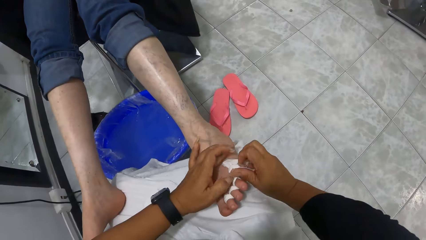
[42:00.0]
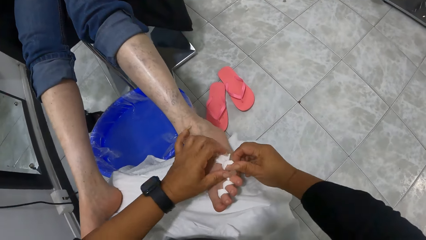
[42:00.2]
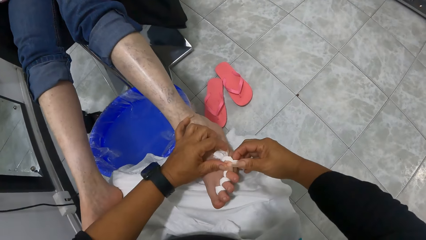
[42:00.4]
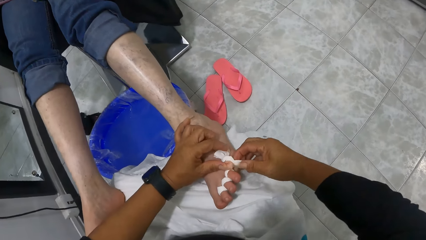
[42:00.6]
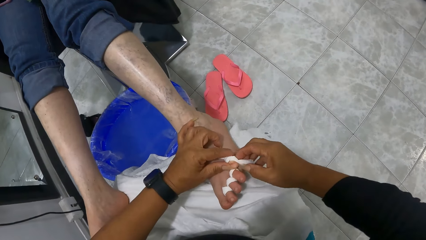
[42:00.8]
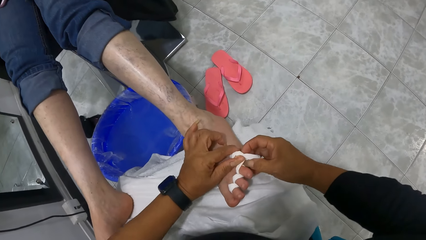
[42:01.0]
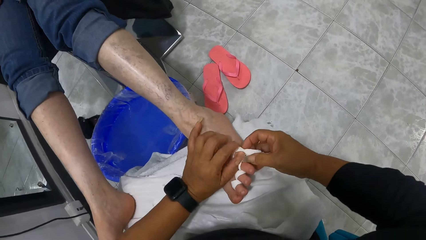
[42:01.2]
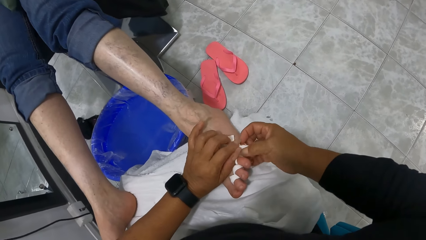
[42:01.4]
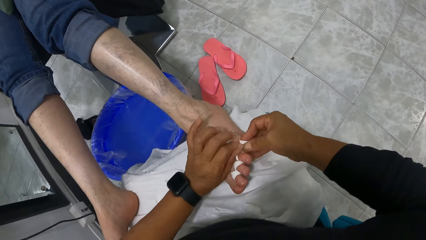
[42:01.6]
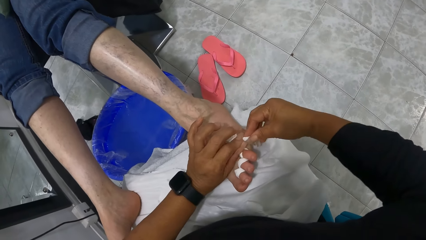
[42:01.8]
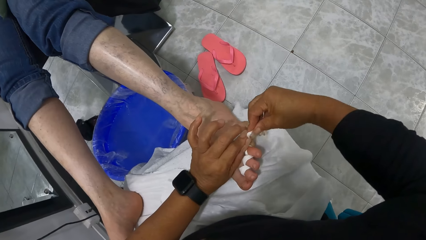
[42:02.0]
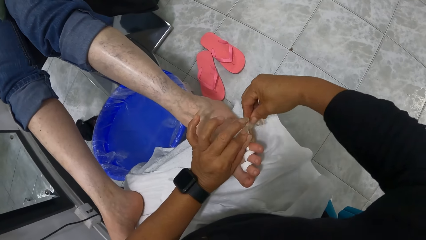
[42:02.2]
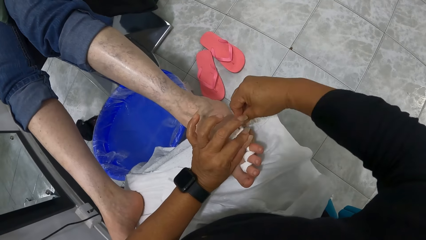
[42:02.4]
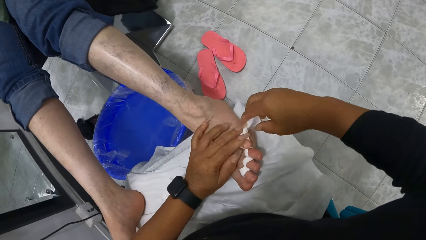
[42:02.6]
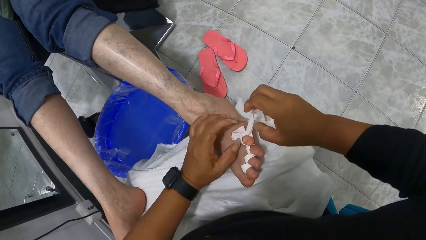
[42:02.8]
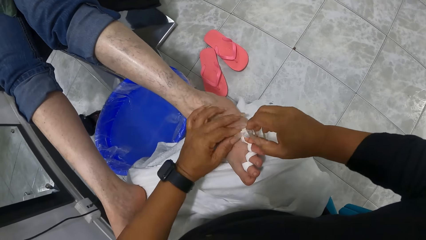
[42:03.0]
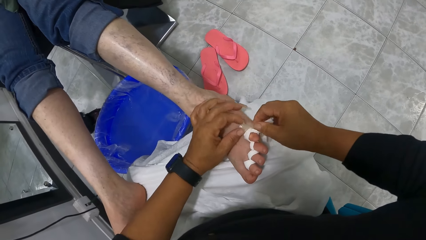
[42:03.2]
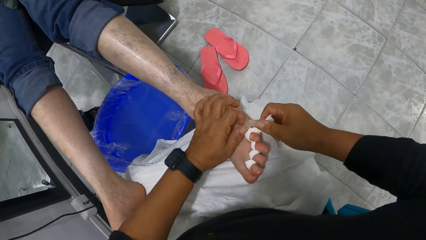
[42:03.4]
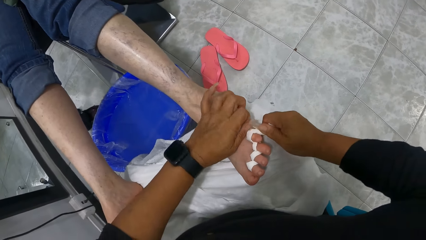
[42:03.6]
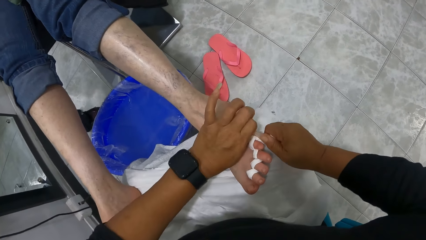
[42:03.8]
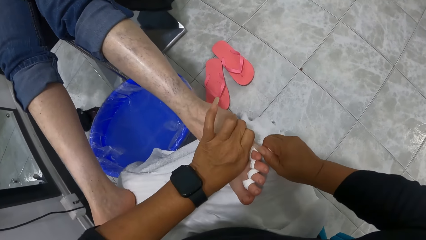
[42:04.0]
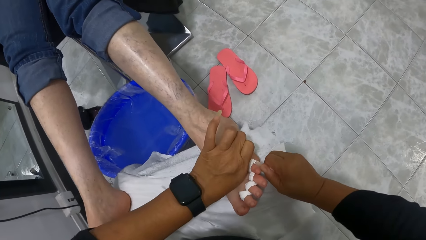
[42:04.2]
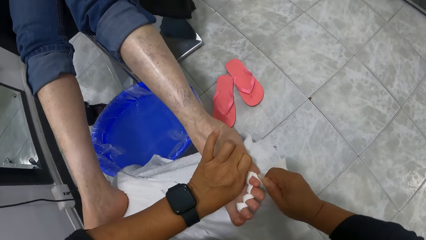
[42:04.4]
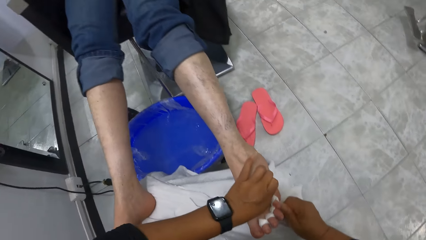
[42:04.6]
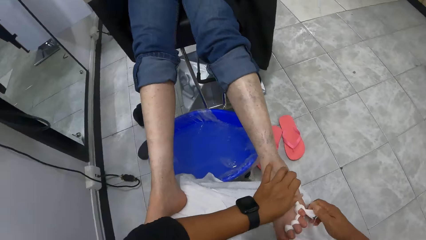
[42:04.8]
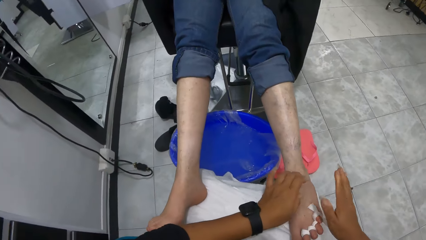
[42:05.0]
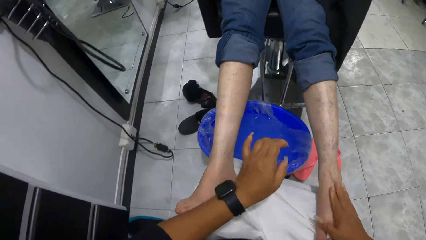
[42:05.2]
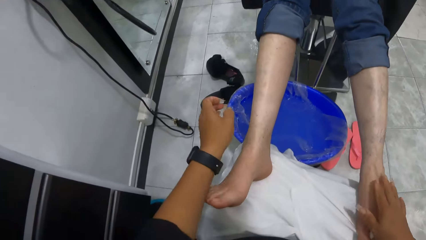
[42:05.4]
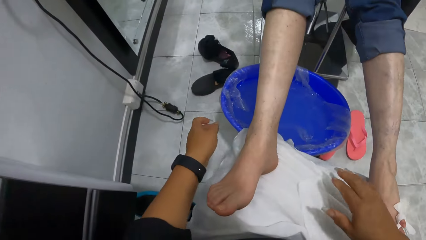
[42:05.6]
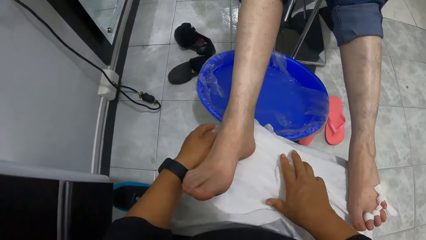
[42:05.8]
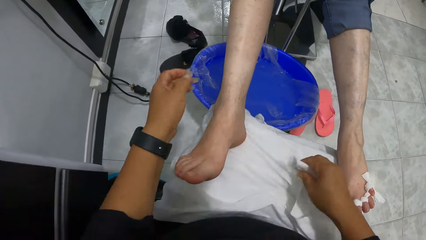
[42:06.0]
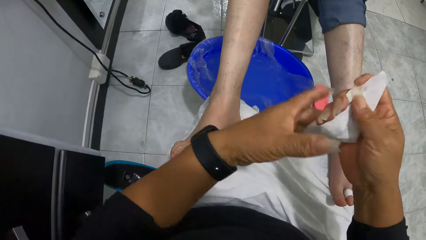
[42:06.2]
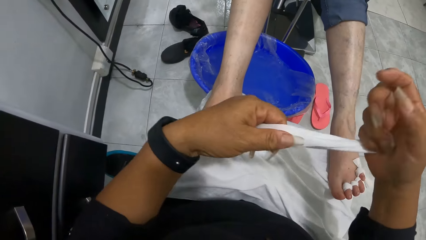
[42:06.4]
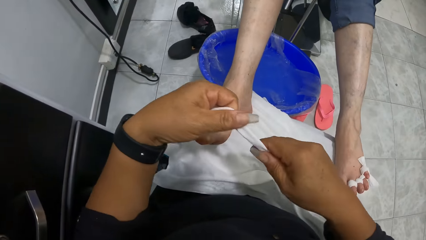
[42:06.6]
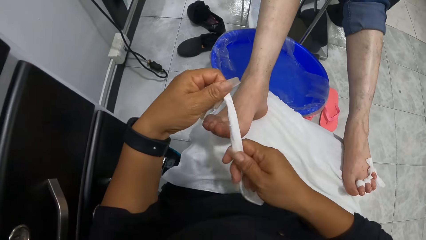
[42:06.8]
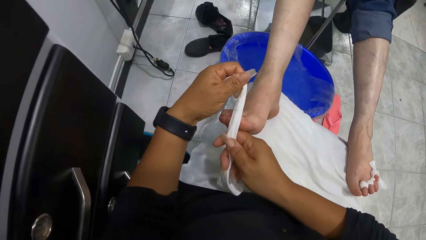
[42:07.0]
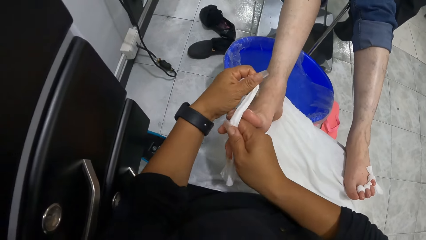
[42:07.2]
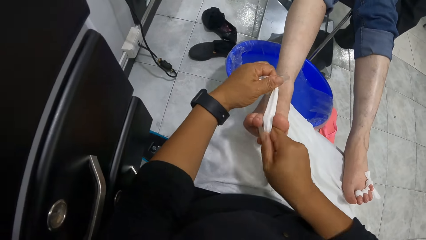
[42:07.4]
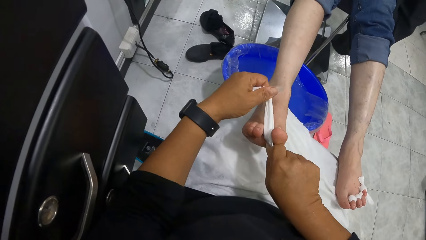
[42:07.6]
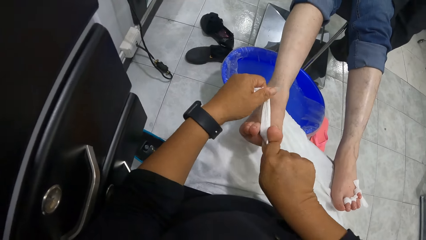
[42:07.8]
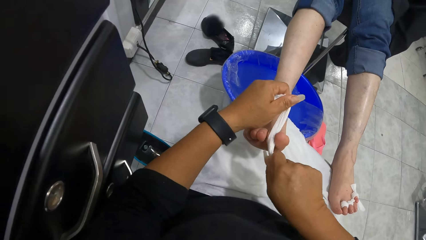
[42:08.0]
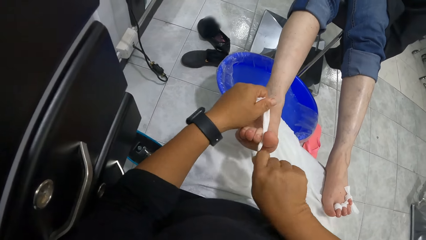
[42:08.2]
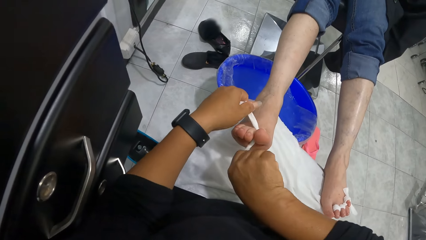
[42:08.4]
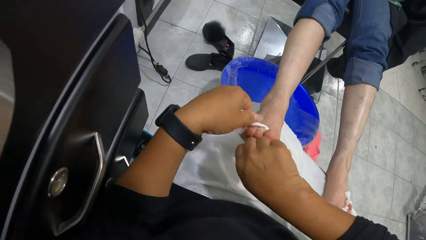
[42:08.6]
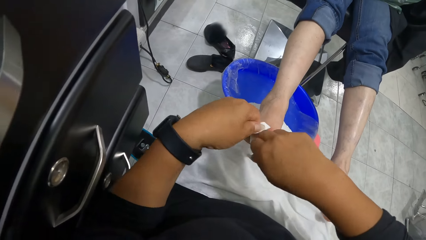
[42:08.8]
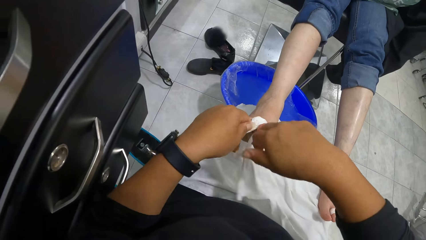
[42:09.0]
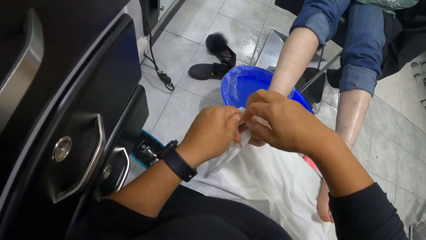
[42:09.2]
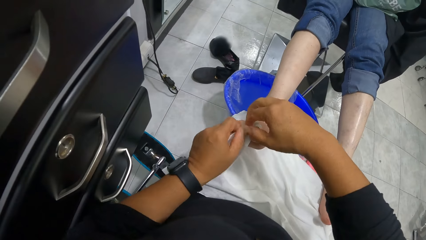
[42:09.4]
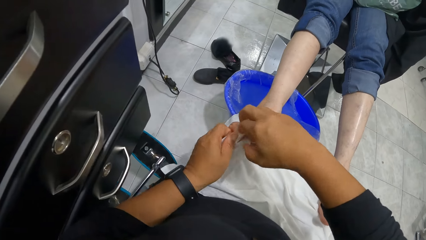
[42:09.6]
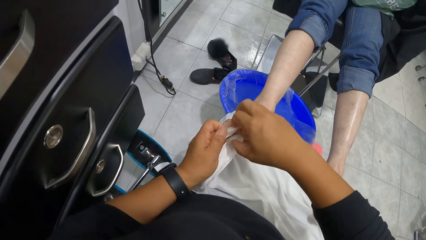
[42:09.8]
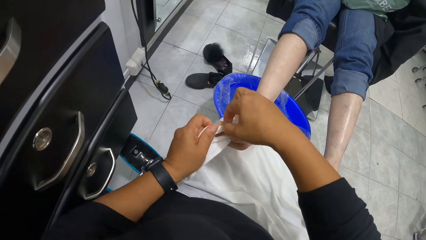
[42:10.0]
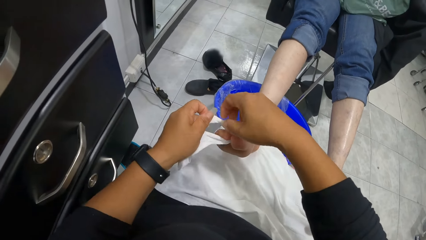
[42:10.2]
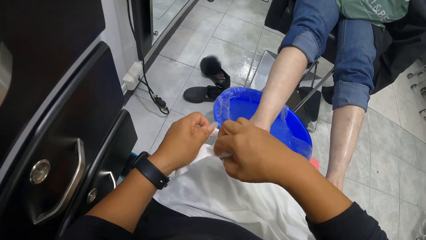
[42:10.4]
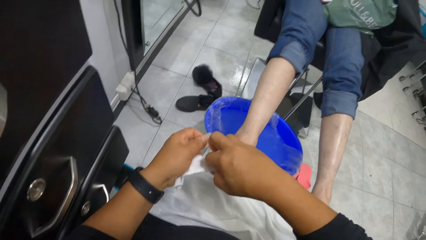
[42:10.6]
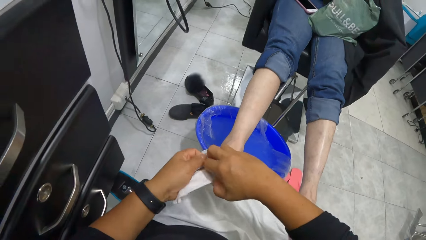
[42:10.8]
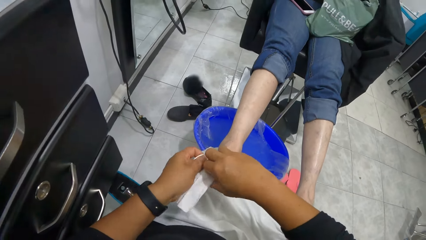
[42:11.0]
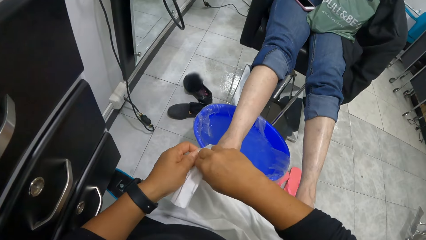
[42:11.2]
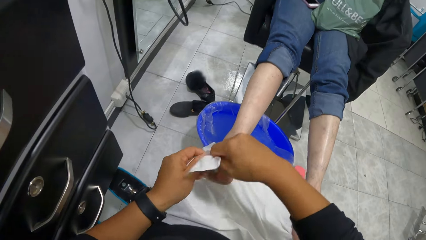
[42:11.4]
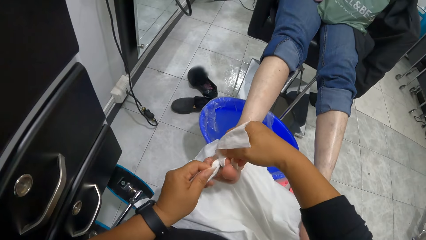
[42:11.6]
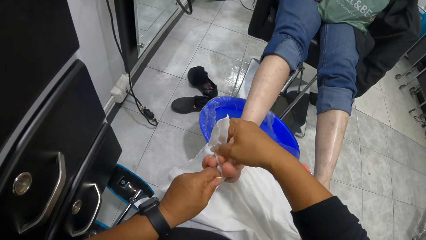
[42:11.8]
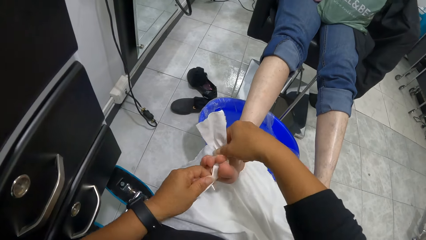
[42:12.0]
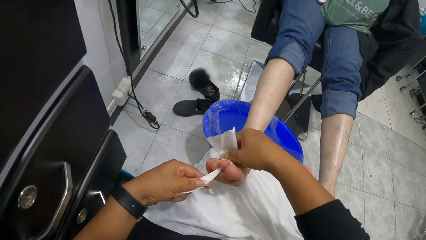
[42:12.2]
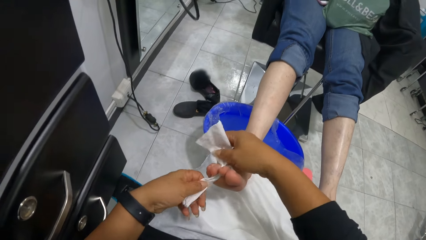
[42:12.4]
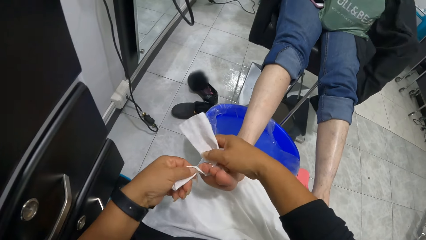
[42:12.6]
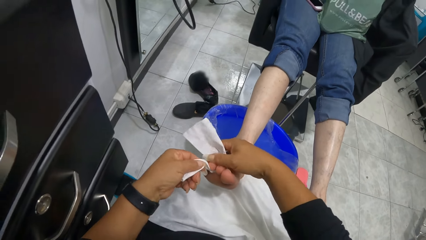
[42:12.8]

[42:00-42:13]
The camera wearer picks up the small piece of cloth on her lap with her right hand. She holds the piece of cloth with both hands. She ties the right toes of the woman with the cloth in her hands.
